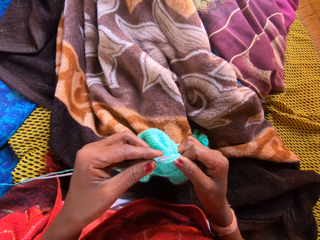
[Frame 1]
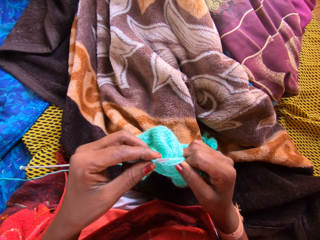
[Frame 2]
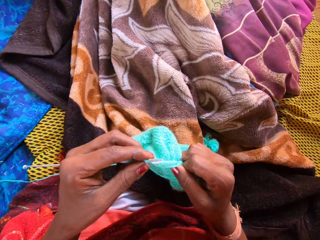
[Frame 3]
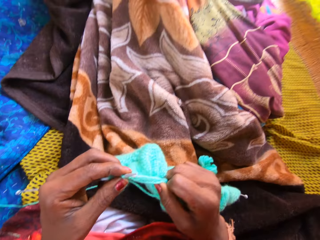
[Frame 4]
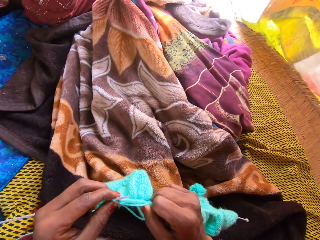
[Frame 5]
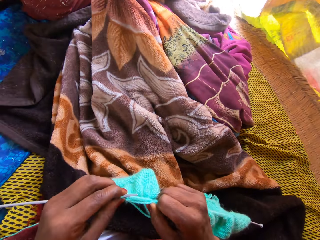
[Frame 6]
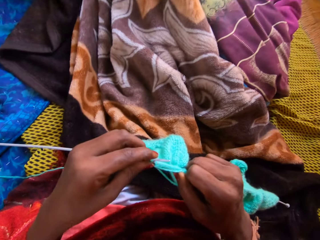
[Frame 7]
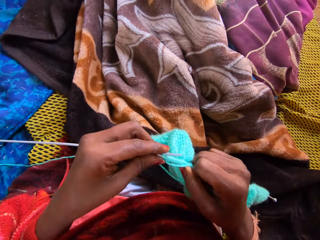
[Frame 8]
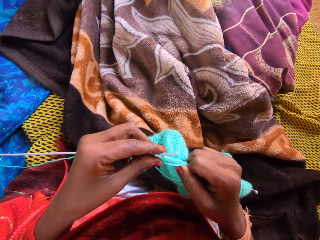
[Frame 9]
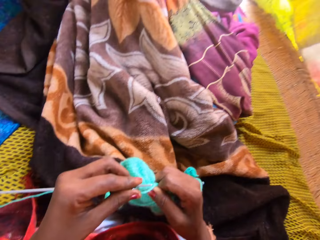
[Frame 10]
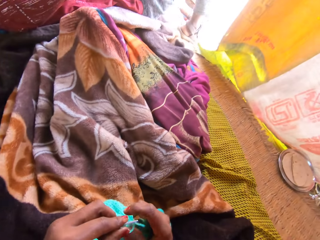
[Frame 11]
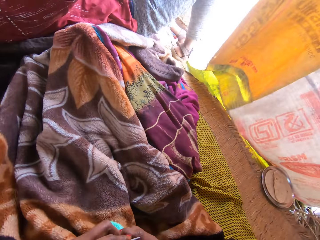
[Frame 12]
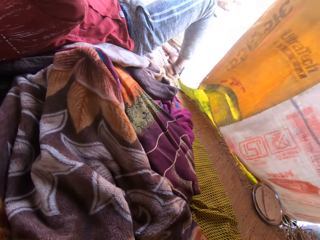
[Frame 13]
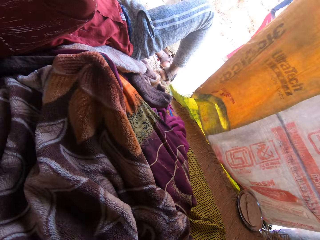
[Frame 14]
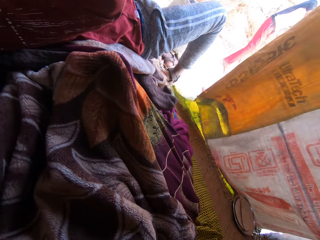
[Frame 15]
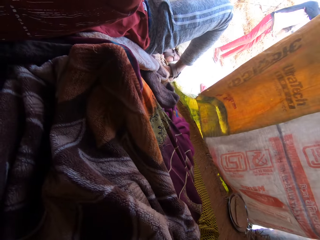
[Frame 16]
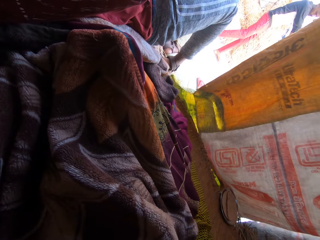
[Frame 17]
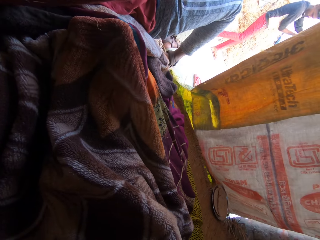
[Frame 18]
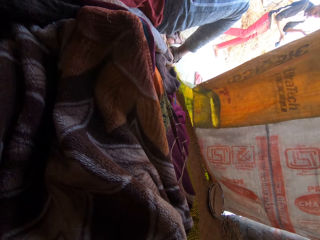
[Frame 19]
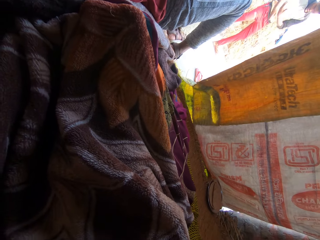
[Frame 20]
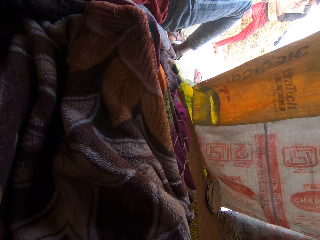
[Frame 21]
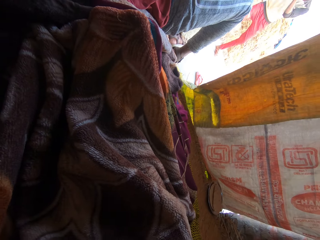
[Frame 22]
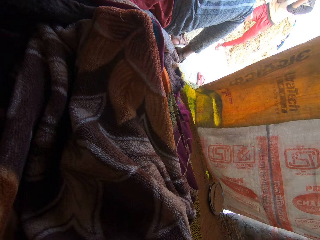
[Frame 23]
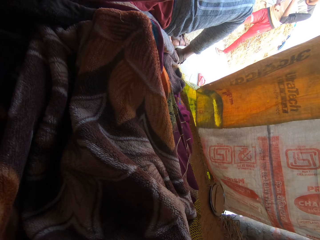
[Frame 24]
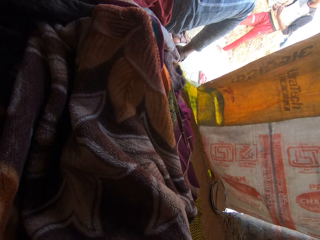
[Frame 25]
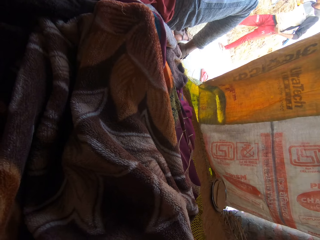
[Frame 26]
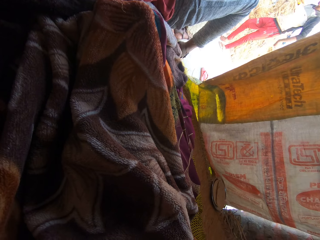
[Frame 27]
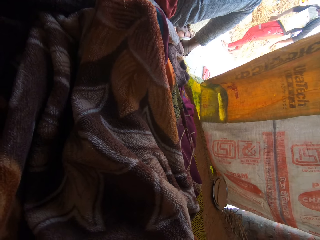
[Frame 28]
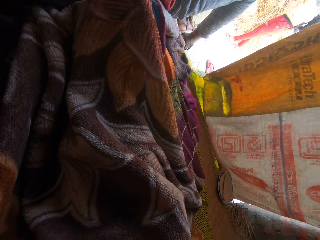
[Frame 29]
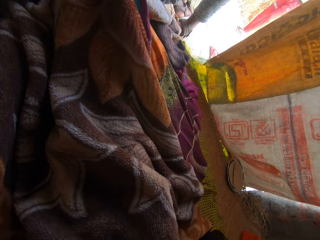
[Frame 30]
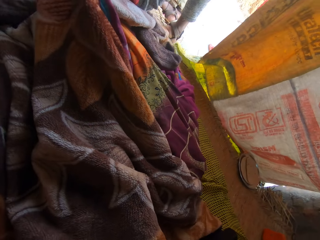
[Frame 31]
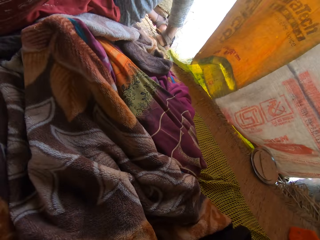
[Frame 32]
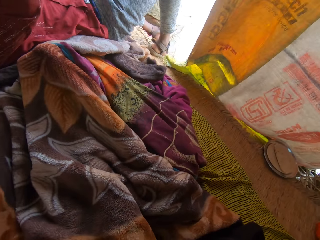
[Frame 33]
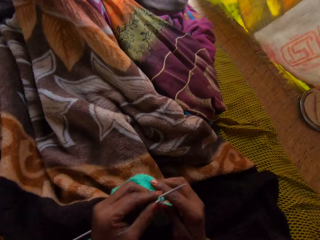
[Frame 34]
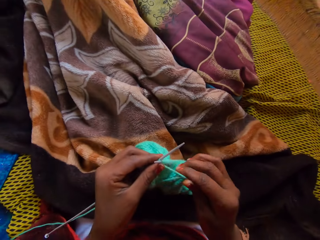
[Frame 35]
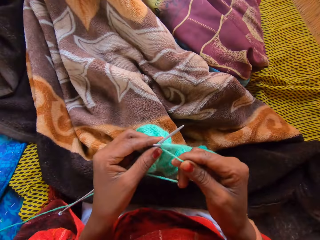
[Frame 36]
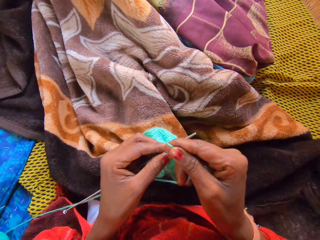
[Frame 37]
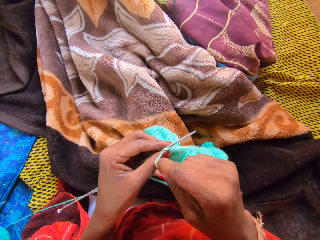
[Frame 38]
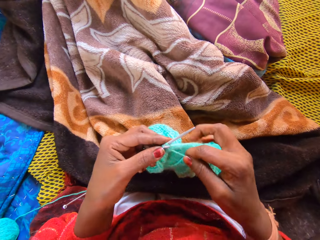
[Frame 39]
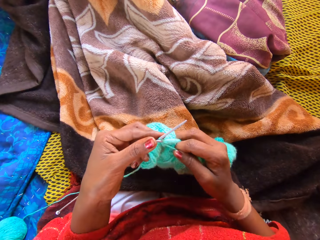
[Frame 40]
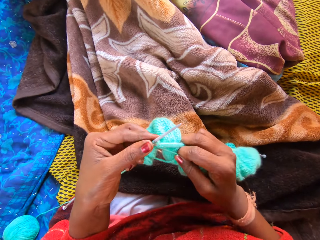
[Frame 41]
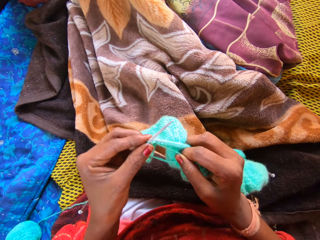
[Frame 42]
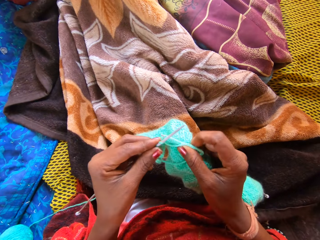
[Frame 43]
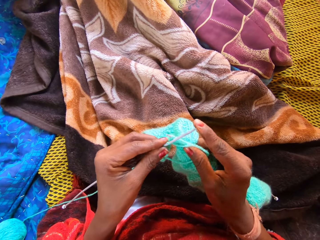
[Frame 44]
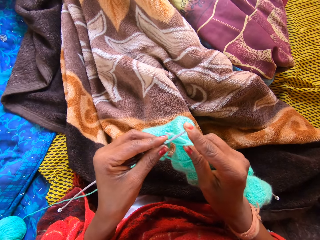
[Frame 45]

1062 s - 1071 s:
The camera wearer converses with a boy. The boy lies on a mat in the shack. A person sits under the shade. Another boy dances outside the shack. The camera wearer knits fabric.

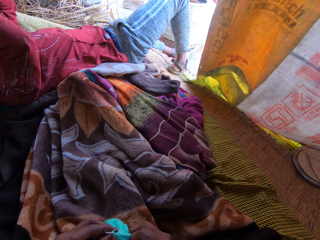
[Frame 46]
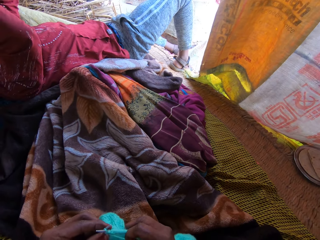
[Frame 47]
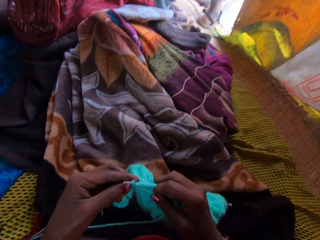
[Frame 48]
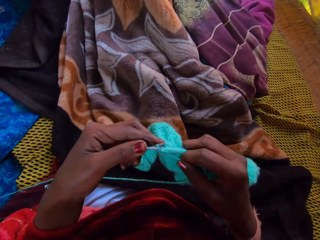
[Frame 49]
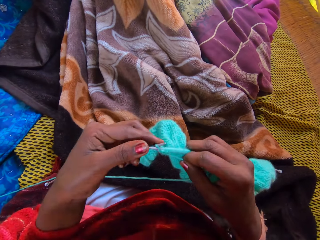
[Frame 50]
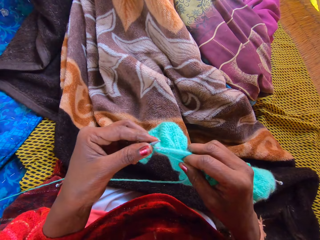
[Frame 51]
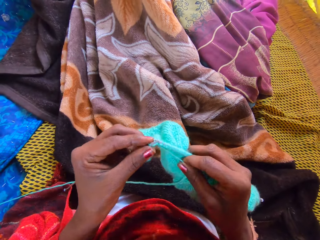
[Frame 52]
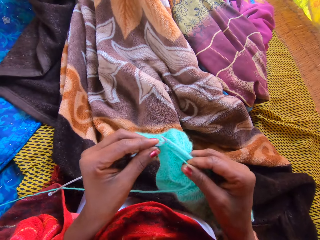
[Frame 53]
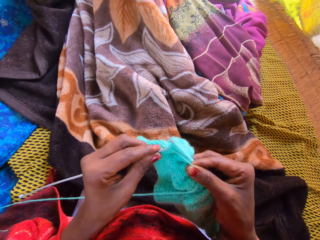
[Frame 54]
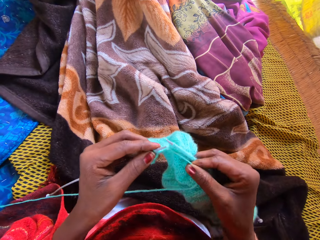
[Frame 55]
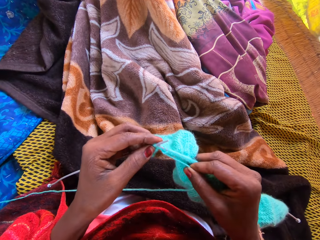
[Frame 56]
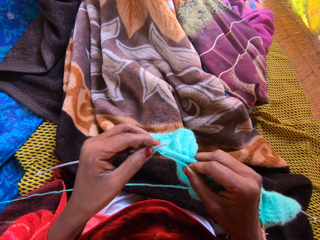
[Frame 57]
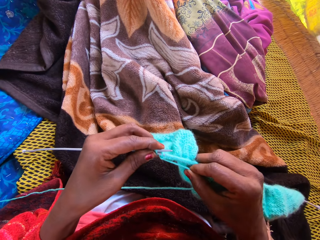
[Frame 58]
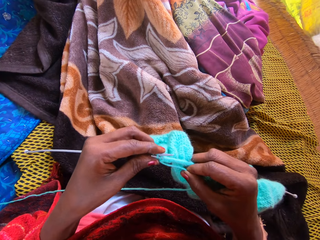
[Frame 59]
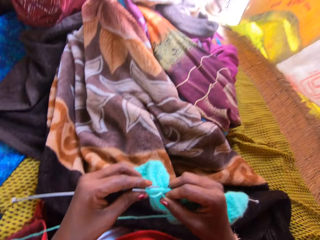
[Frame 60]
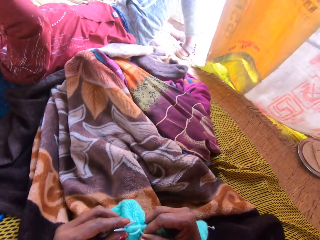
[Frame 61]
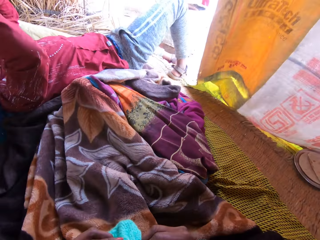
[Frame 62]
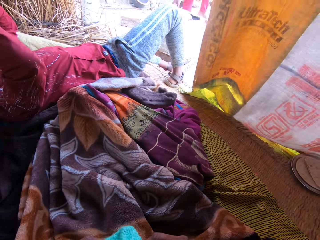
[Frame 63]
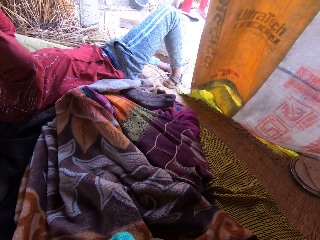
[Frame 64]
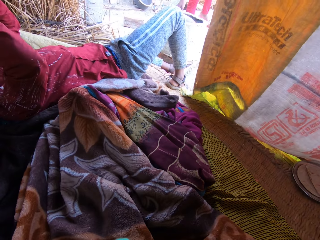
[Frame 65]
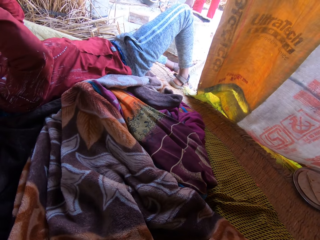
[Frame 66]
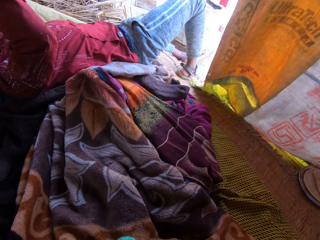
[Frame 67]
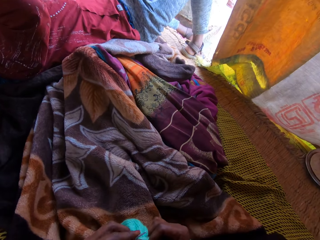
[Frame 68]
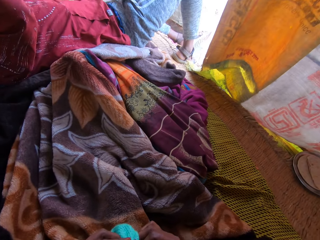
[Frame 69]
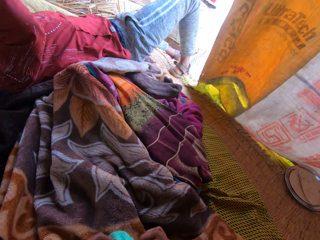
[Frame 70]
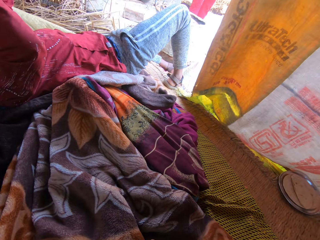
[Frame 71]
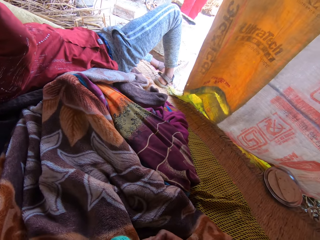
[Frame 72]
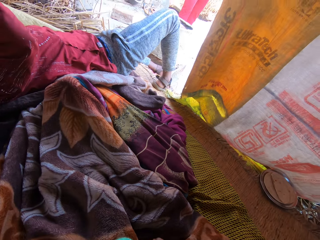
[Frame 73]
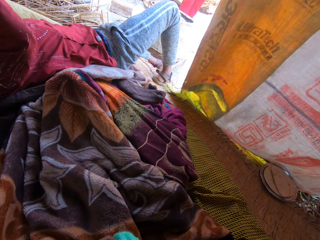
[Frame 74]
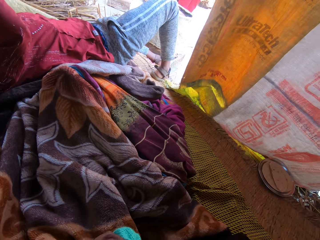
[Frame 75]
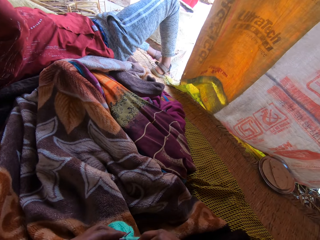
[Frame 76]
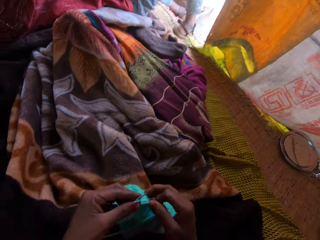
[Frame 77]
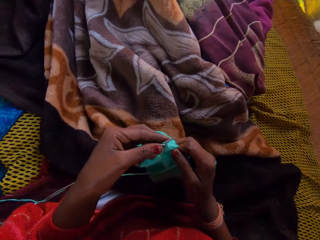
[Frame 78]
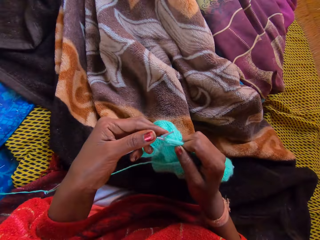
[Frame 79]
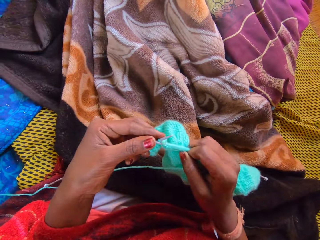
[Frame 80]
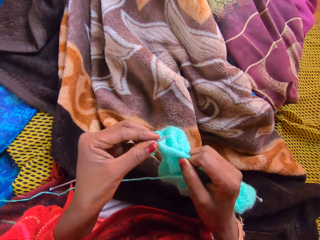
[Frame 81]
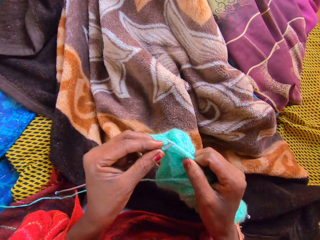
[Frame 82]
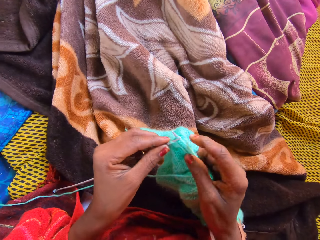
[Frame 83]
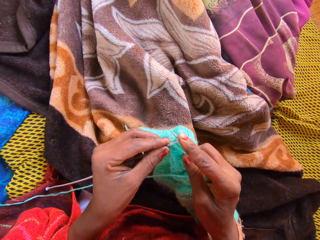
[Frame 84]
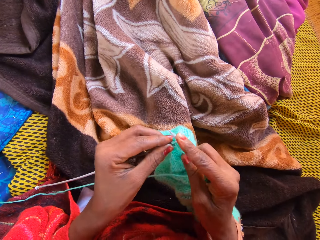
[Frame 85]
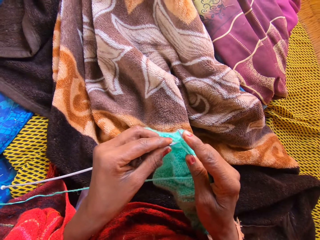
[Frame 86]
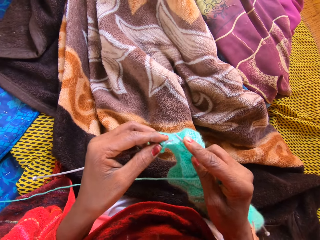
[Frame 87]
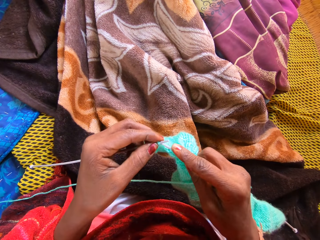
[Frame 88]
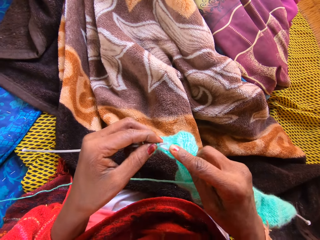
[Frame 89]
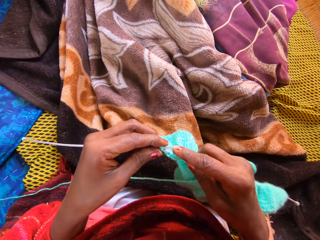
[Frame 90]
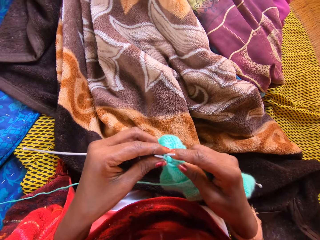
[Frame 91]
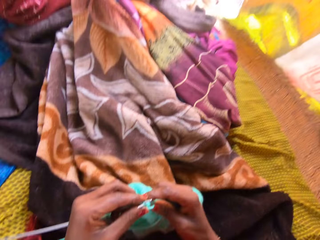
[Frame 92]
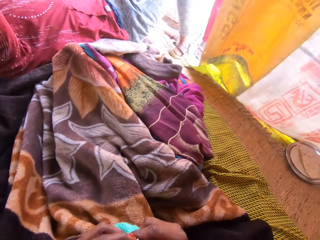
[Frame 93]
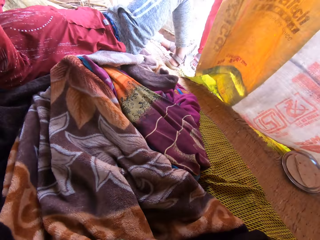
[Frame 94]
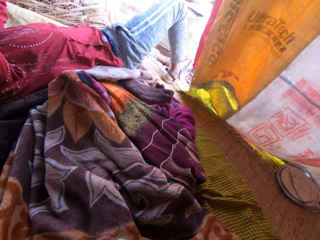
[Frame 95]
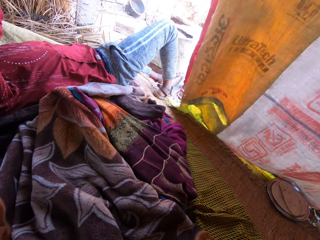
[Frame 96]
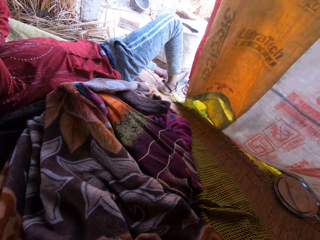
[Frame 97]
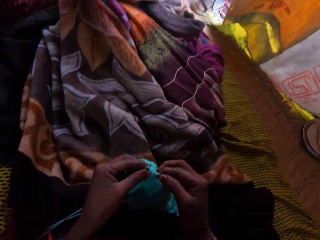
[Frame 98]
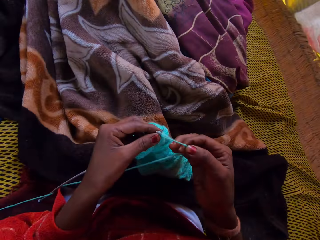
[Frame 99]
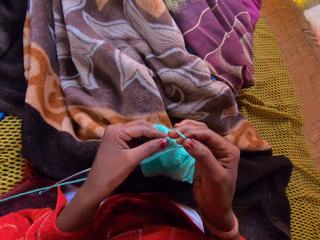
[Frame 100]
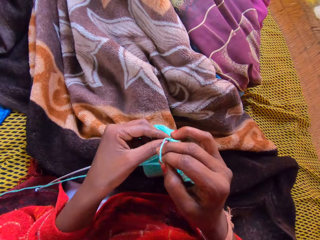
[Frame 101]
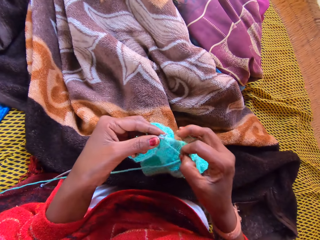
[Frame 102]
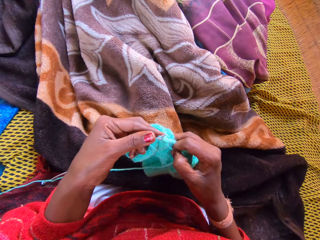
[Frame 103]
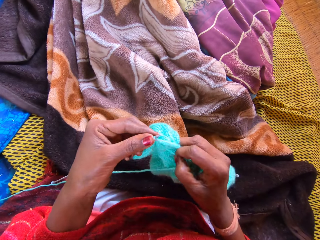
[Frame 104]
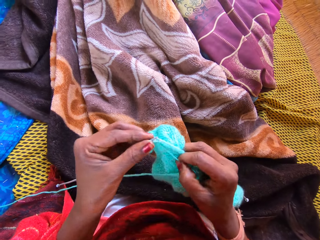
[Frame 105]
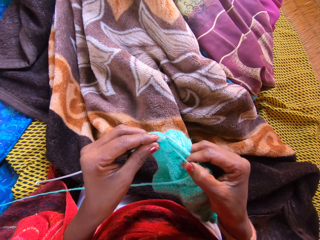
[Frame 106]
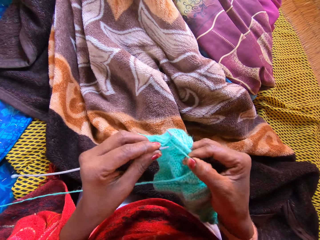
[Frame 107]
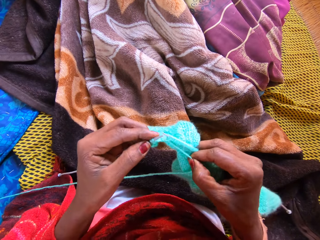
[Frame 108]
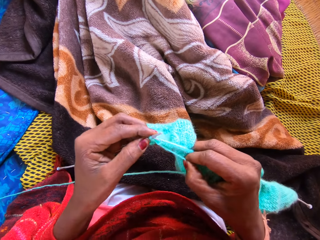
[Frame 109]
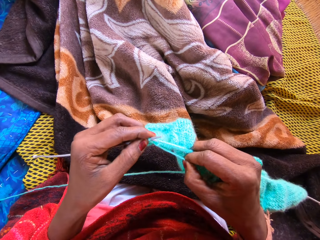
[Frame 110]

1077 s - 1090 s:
A person lies under the shade. The camera wearer knits fabric. The person lies on the mat. Another person stands outside the shade. The camera wearer knits fabric.
